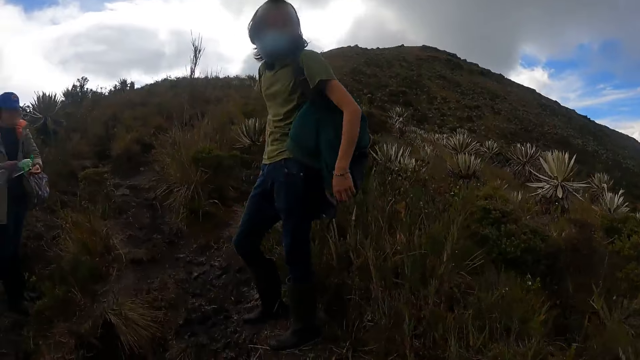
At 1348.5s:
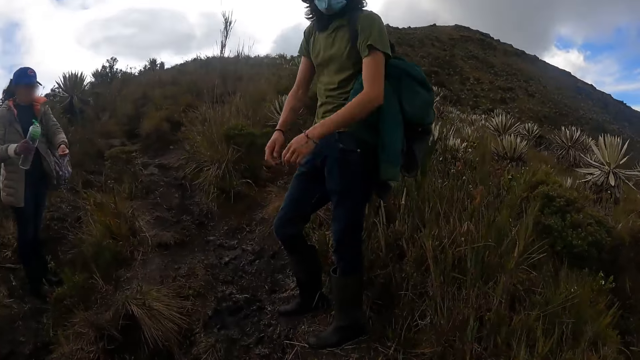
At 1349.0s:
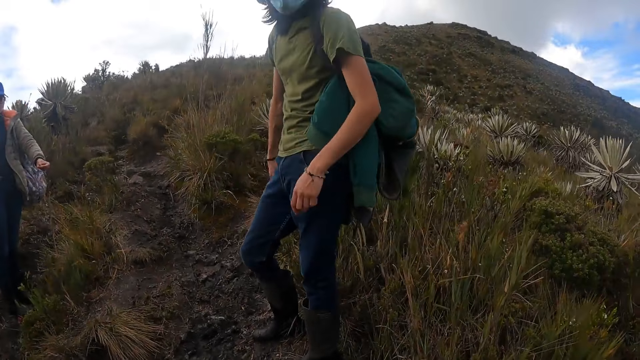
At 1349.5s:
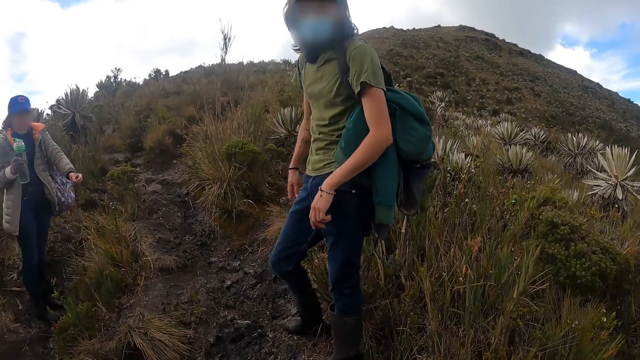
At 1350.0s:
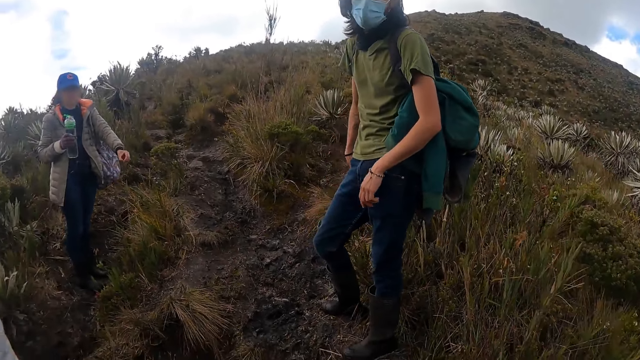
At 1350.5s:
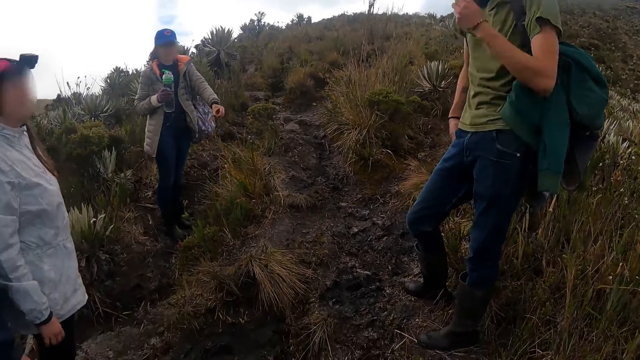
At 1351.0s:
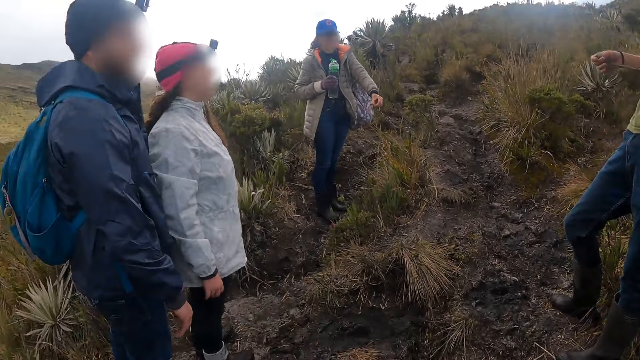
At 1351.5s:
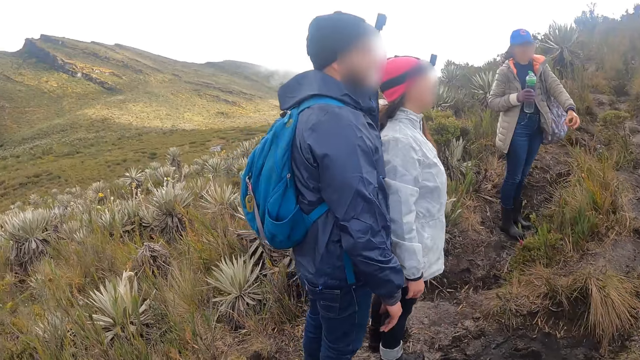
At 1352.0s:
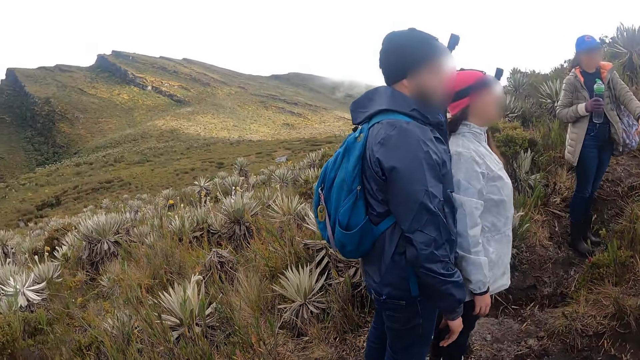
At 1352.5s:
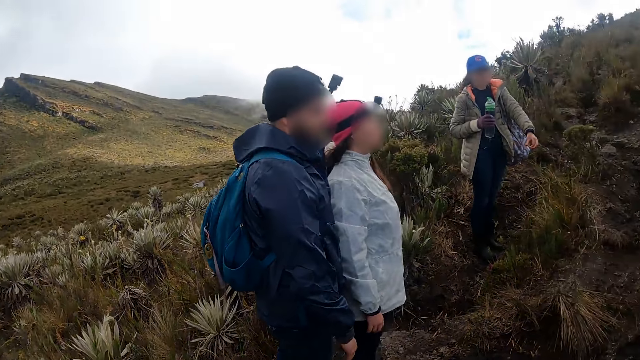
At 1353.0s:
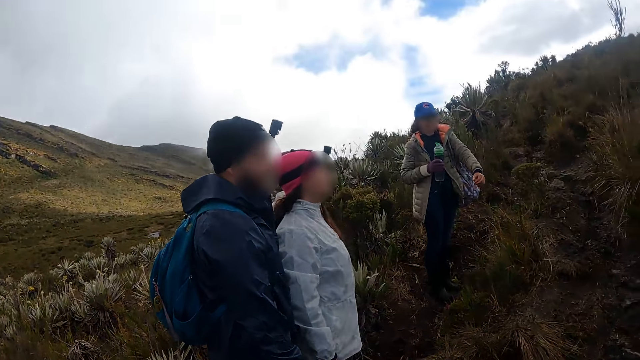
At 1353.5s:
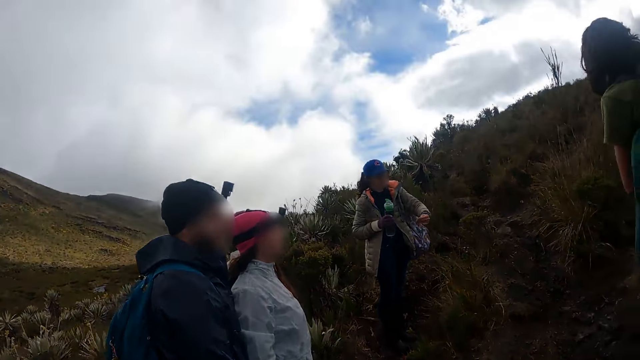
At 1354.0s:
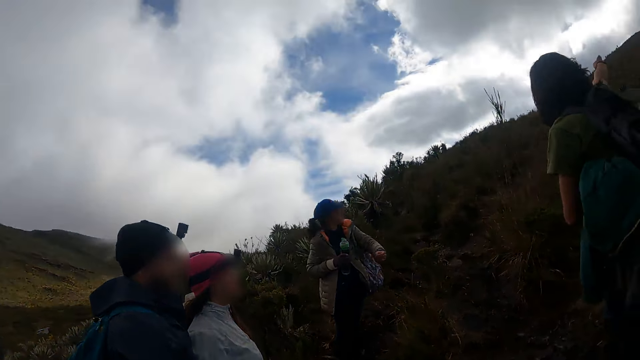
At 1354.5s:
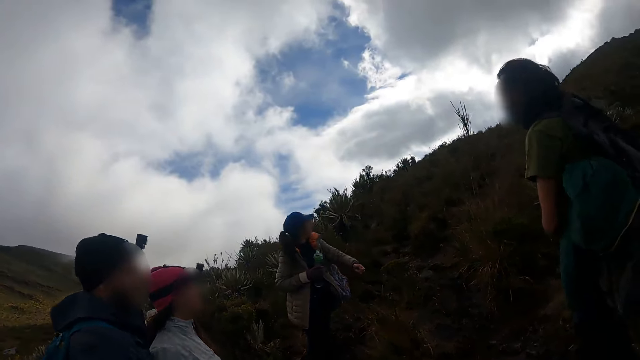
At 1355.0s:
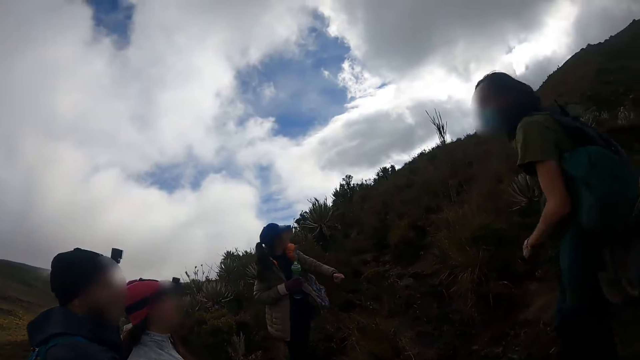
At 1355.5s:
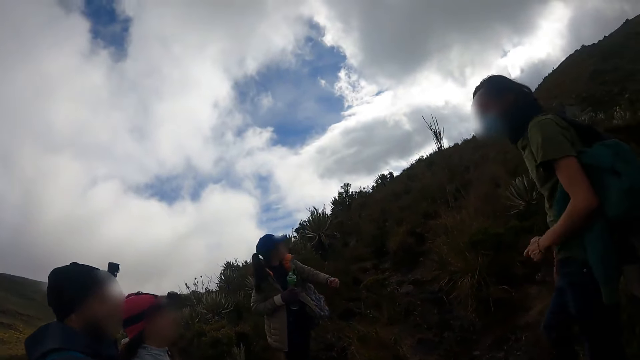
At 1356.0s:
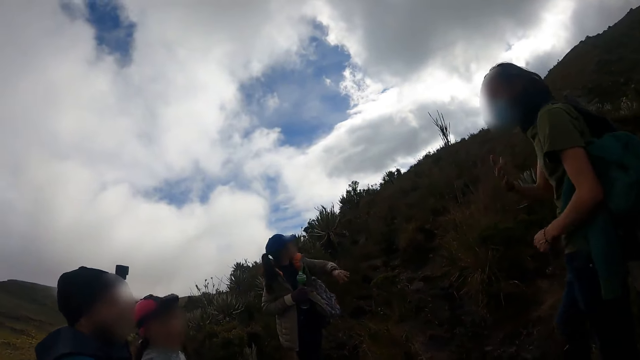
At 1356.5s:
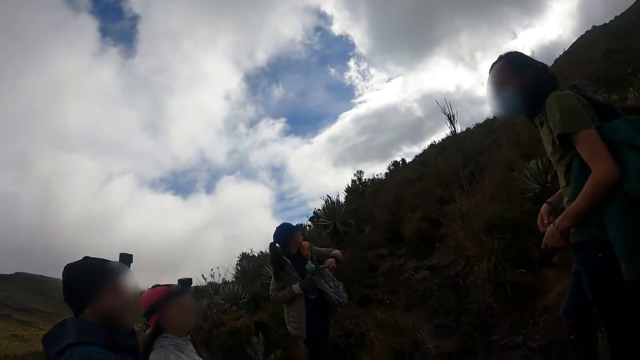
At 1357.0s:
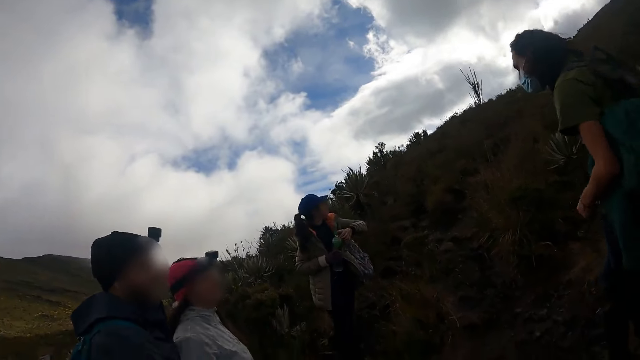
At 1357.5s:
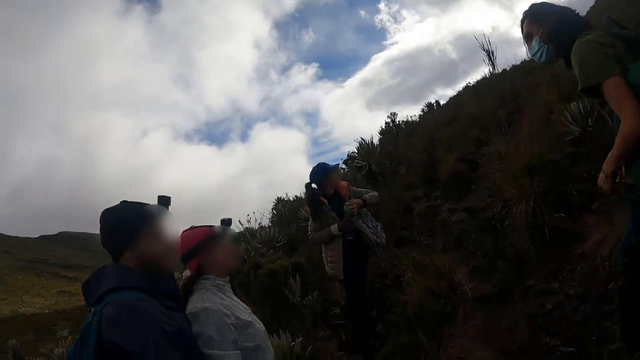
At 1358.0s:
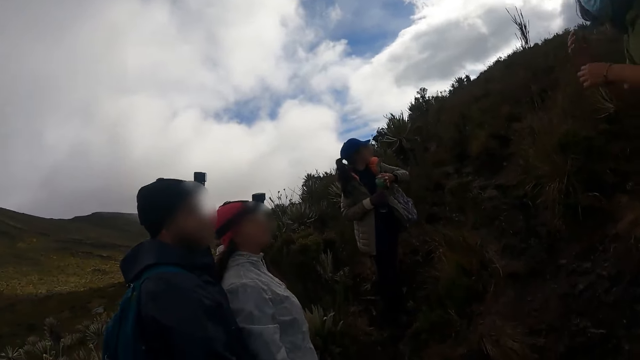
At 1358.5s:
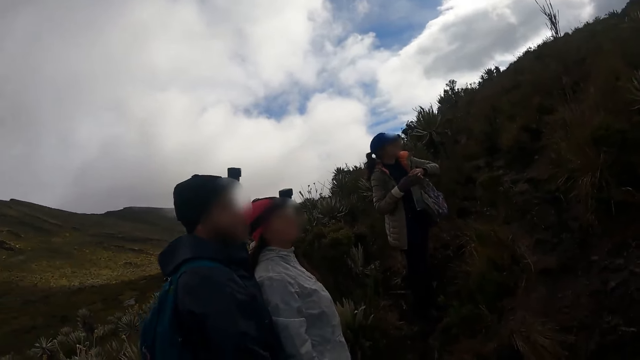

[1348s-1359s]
The camera wearer stops walking in the bushy hill.

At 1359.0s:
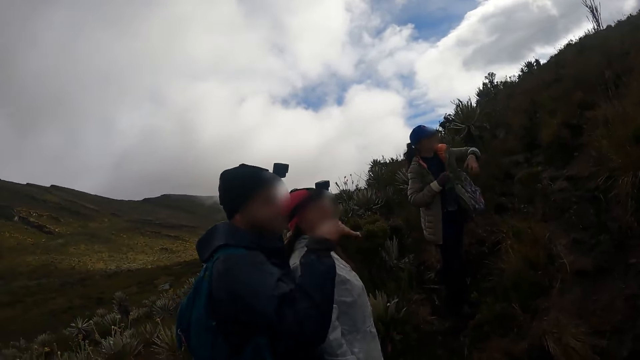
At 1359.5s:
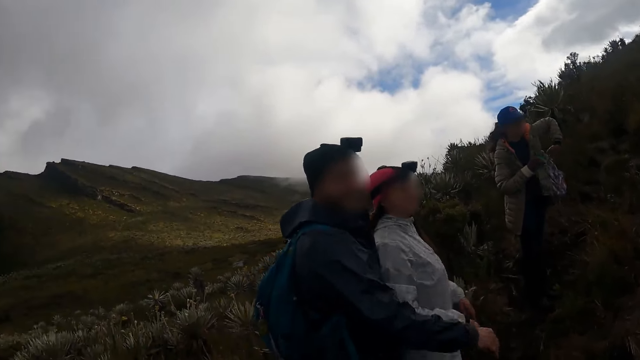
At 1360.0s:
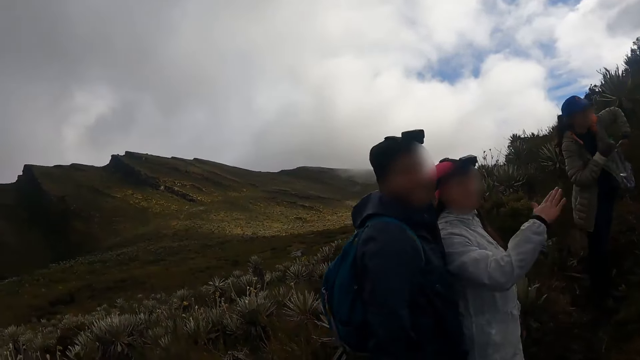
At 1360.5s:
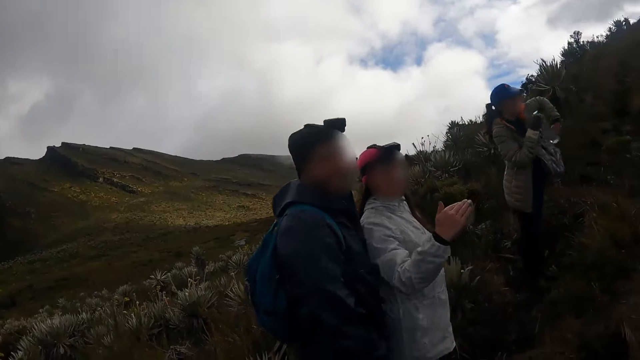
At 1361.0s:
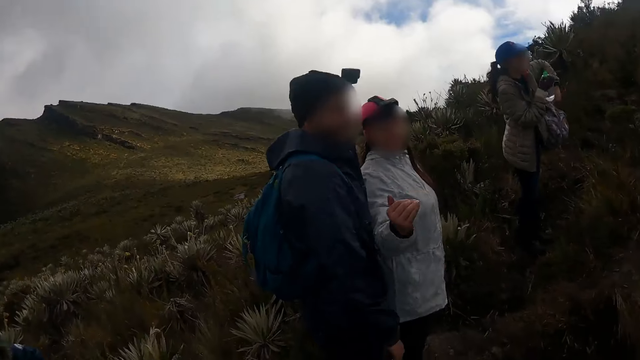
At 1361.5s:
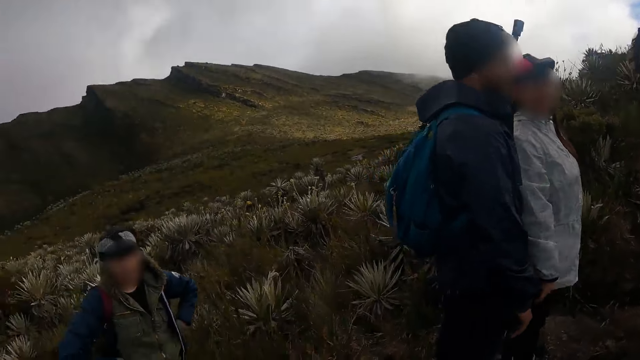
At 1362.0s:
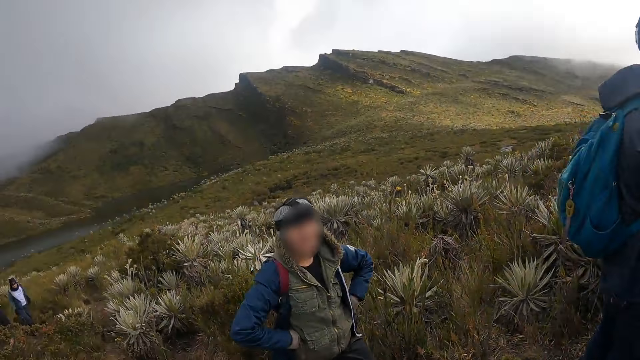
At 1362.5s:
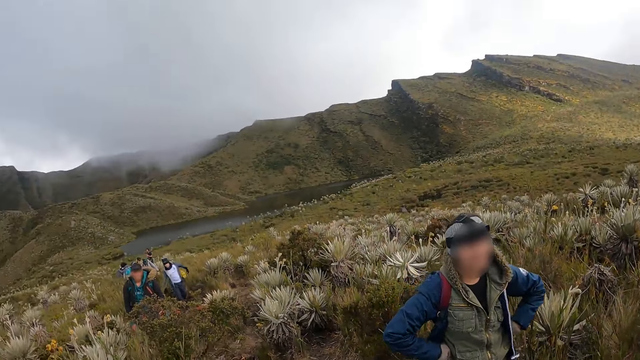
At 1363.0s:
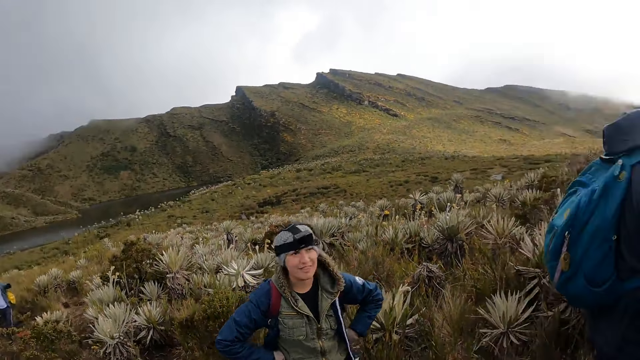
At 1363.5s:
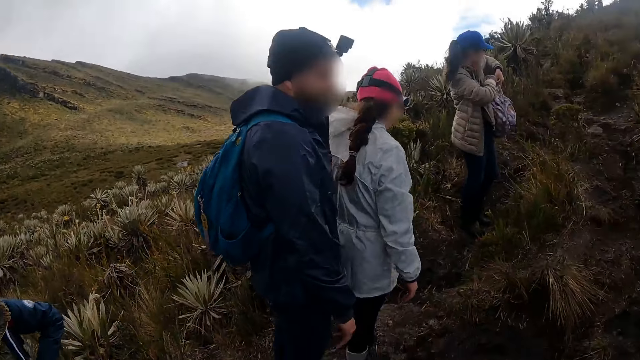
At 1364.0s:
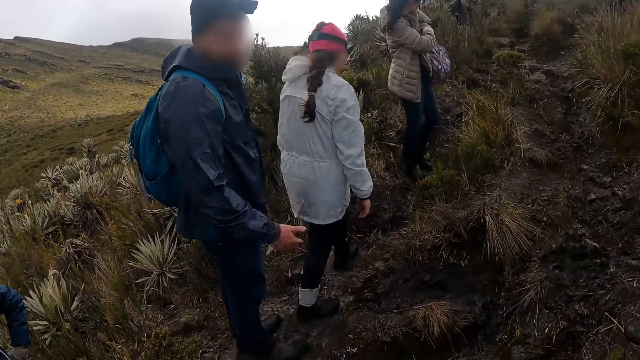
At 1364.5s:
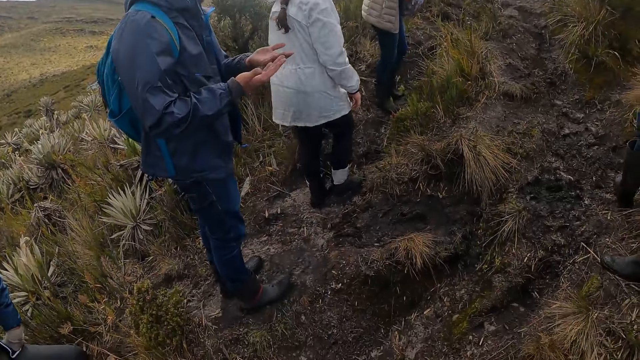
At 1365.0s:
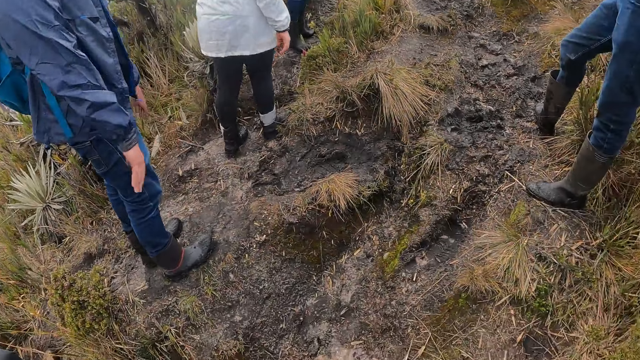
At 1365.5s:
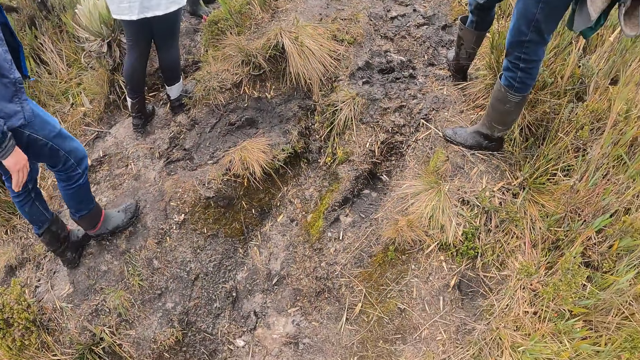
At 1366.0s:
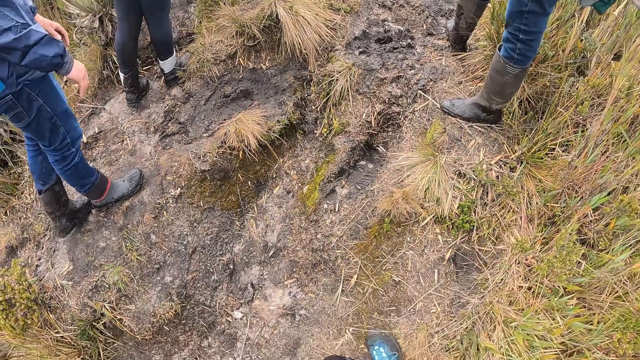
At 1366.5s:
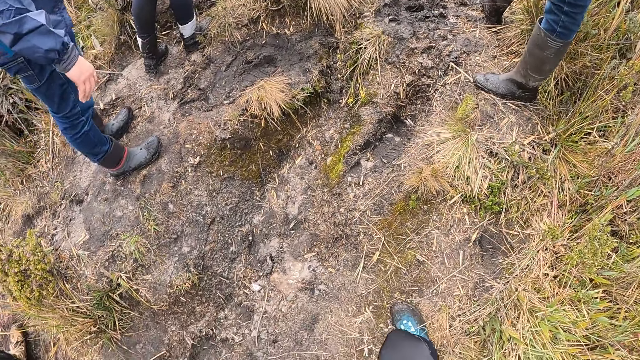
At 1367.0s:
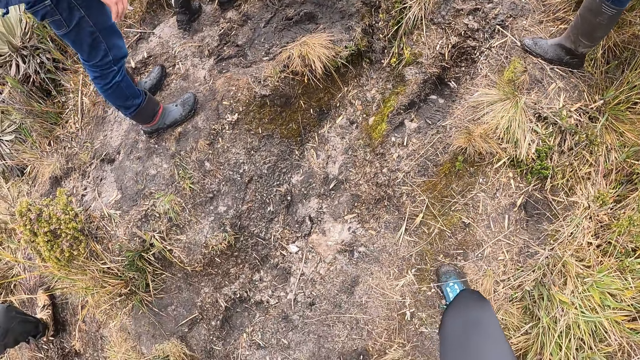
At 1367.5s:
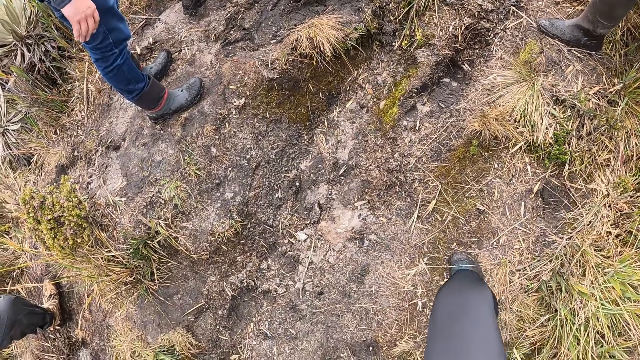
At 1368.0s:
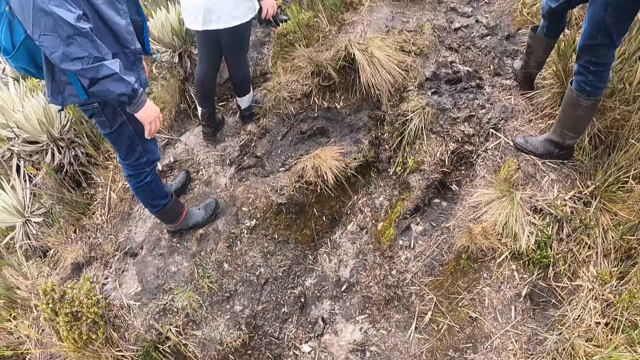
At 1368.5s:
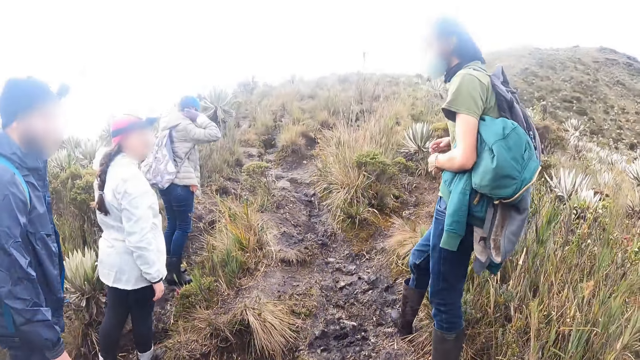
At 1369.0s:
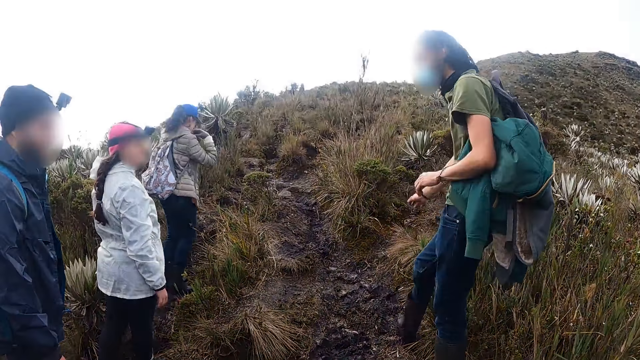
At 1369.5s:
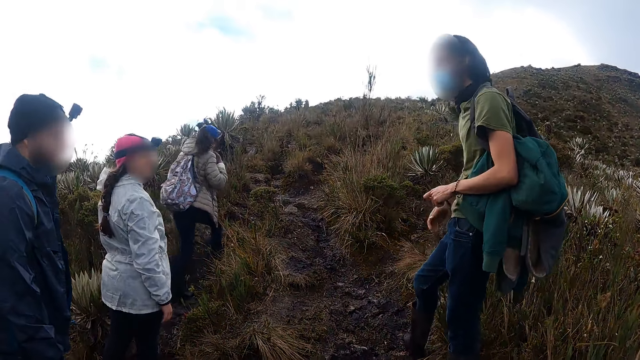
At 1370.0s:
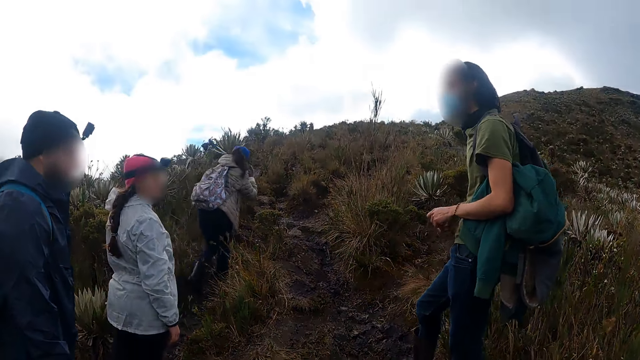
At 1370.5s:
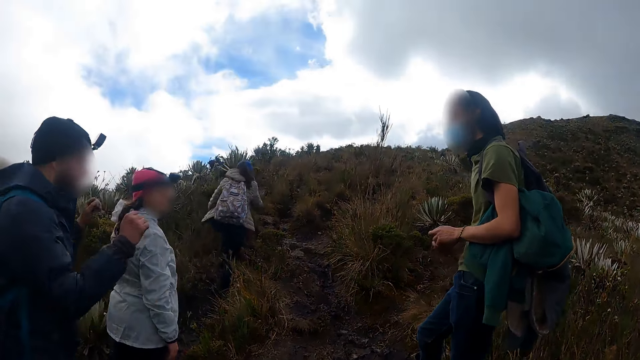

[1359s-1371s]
A woman stops walking in the bushy hill. Another woman walks up a hill.
